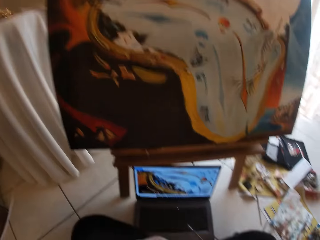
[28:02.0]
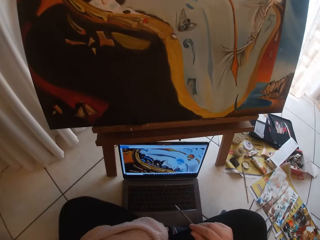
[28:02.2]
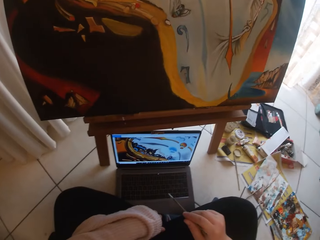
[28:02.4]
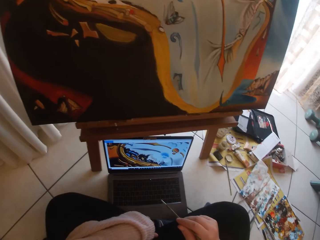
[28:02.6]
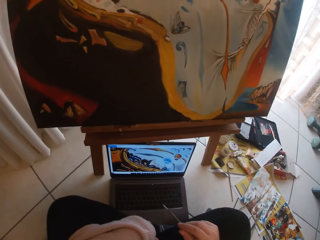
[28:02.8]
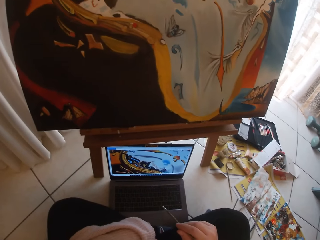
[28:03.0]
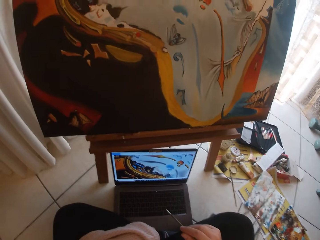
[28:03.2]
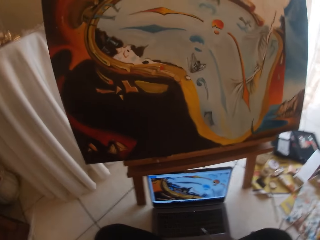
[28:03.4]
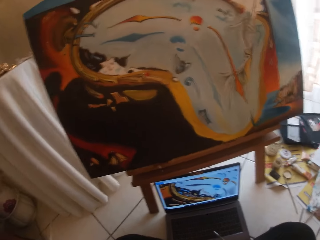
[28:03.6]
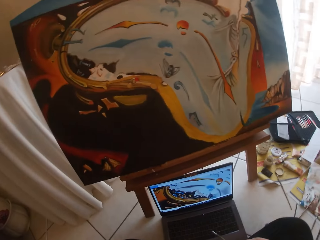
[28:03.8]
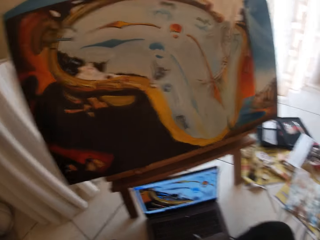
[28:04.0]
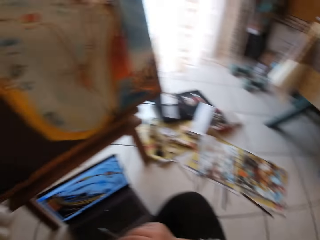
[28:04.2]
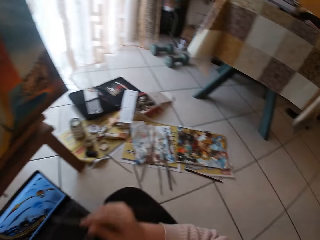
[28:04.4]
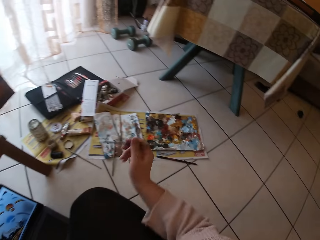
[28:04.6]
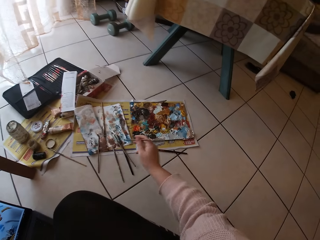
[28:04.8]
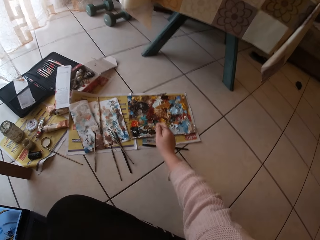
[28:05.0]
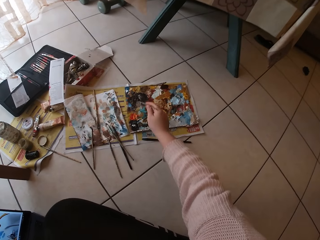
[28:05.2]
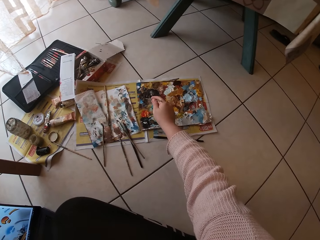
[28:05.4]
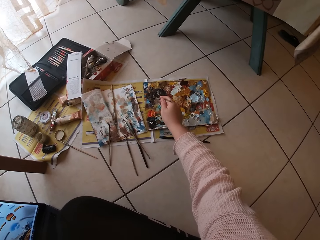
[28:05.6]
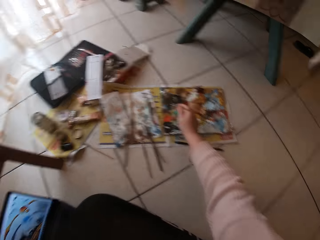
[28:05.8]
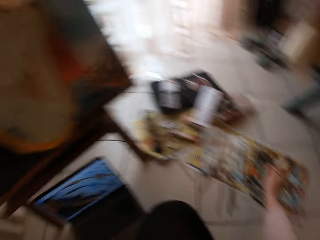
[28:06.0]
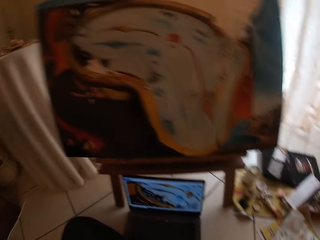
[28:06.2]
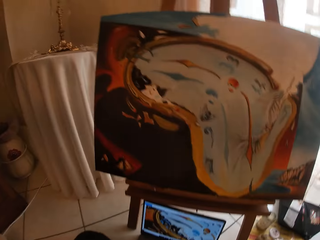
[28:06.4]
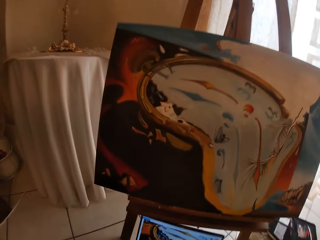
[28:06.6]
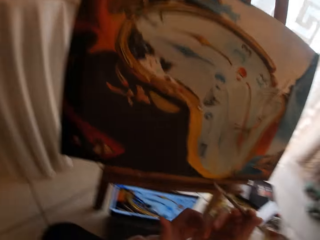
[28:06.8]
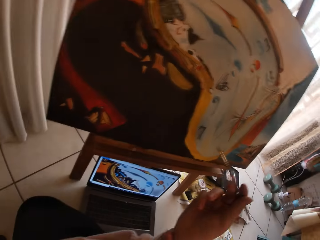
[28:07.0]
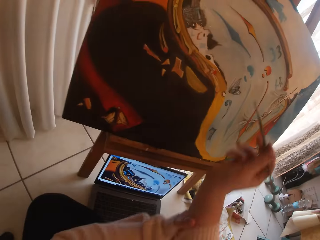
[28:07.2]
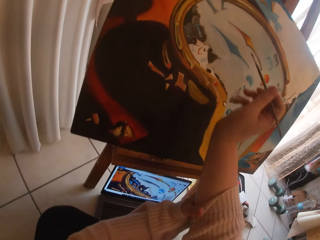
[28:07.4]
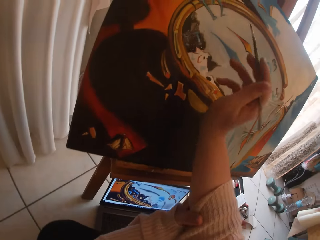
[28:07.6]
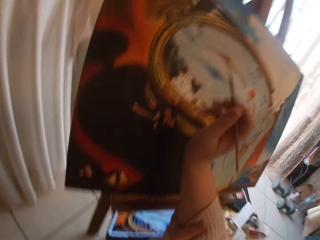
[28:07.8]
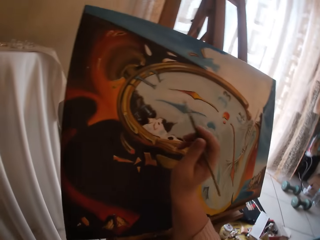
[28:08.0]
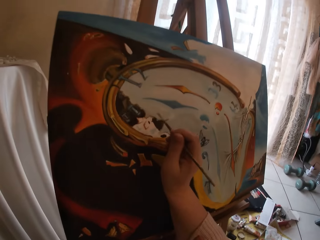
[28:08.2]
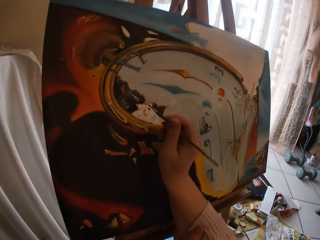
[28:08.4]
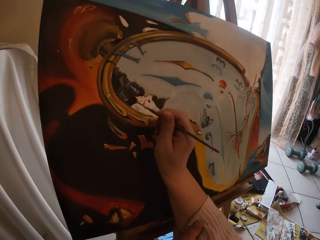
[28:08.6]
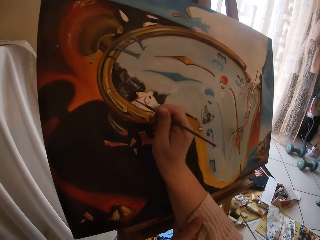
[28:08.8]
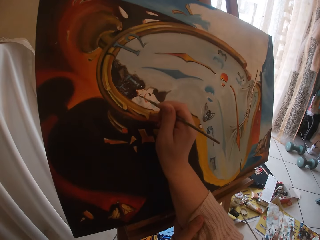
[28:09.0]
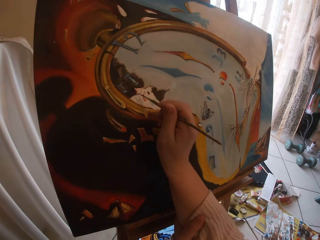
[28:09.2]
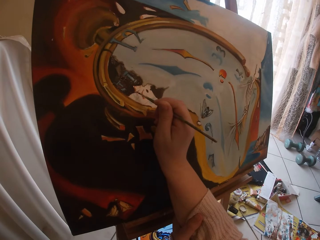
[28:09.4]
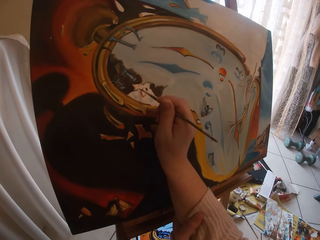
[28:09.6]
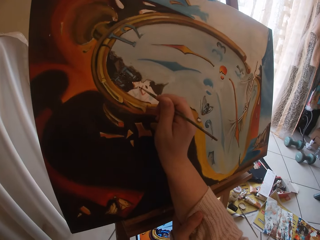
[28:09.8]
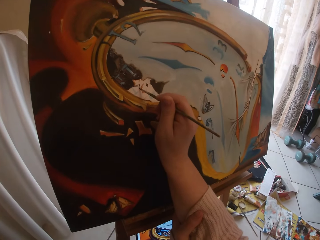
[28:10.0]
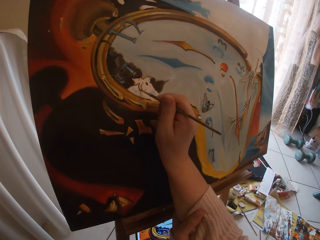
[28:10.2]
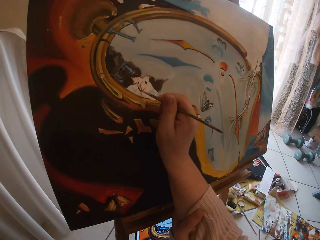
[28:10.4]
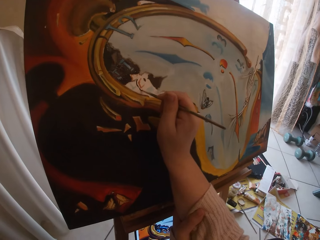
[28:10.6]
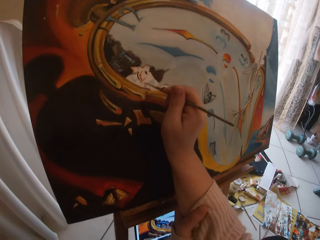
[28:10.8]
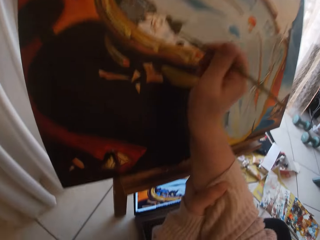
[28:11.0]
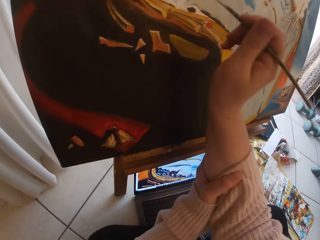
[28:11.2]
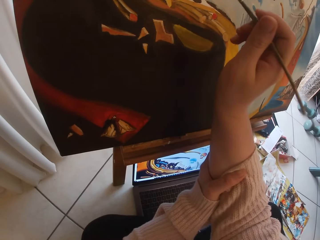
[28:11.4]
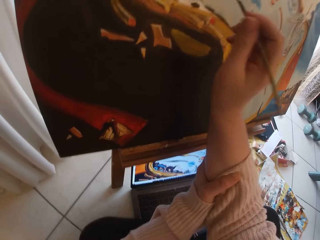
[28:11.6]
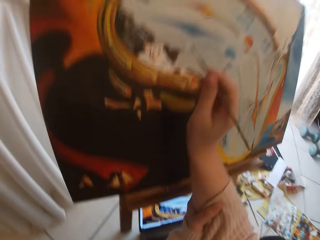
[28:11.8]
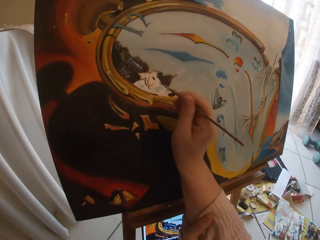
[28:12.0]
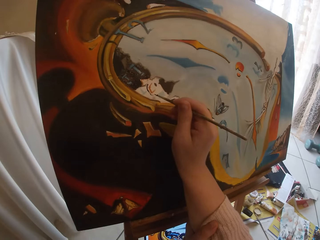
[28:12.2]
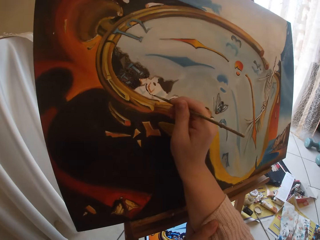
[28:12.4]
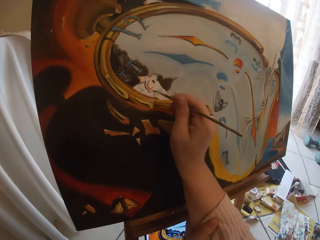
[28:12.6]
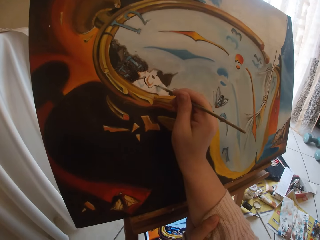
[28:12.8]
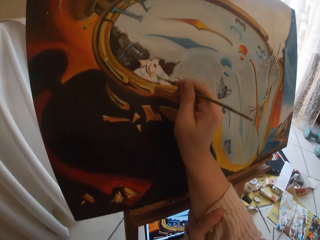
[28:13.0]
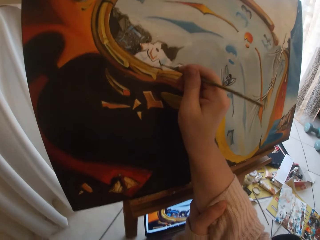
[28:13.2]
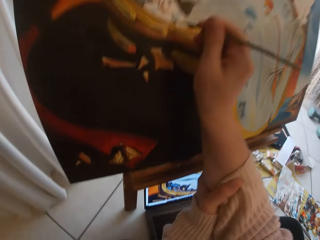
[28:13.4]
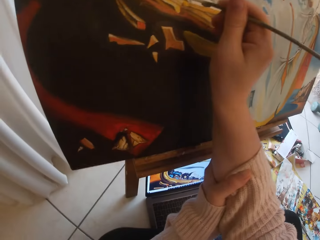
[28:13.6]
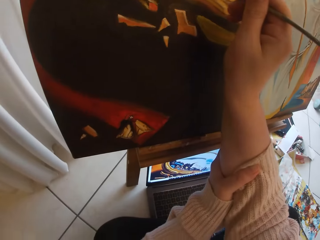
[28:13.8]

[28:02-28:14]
The camera wearer adds paint to the paint brush. She touches paint on the paint paper palette on the floor with her paint brush. She turns around. She holds the right sleeve of her jumper with her left hand. She paints the picture on a cardboard using the paint brush.

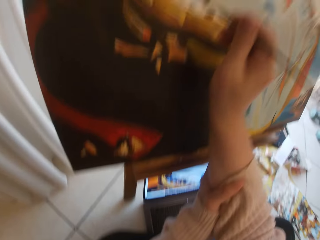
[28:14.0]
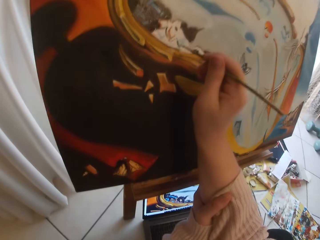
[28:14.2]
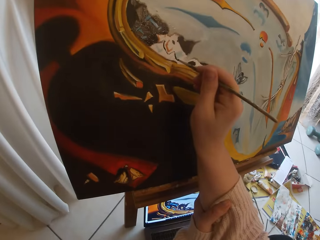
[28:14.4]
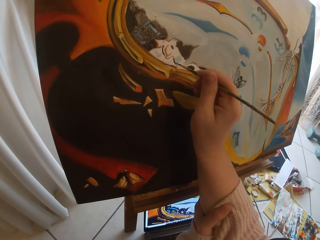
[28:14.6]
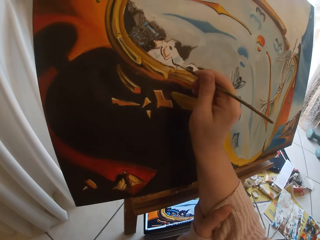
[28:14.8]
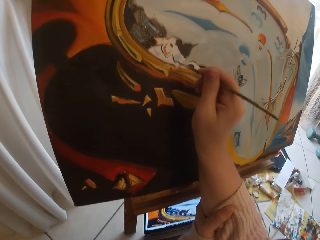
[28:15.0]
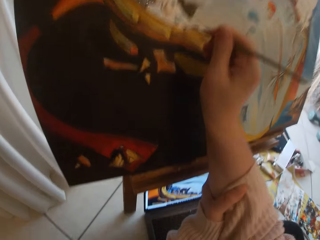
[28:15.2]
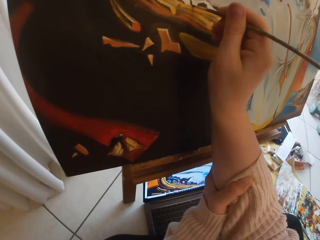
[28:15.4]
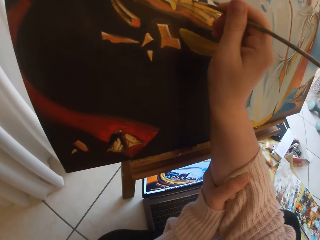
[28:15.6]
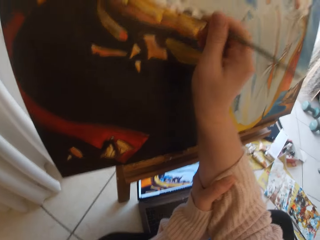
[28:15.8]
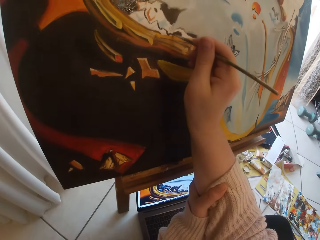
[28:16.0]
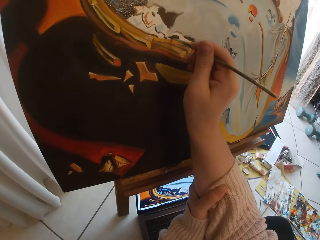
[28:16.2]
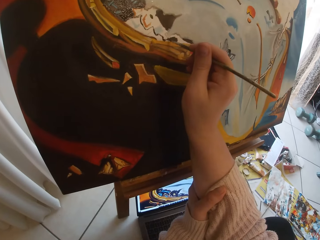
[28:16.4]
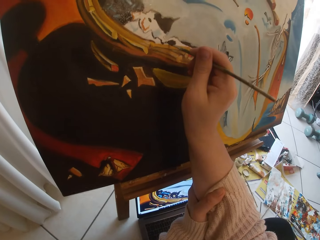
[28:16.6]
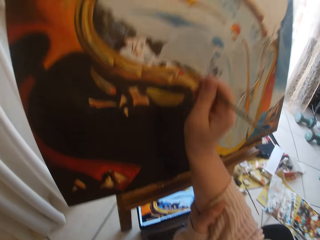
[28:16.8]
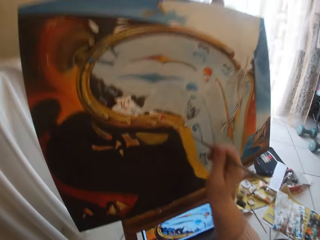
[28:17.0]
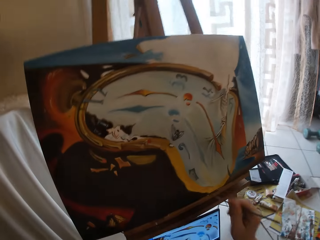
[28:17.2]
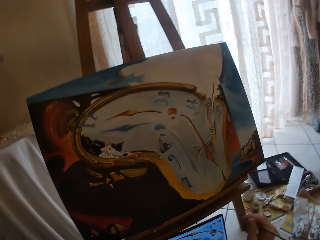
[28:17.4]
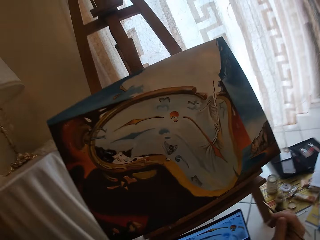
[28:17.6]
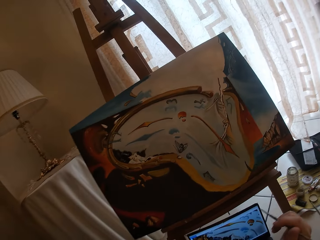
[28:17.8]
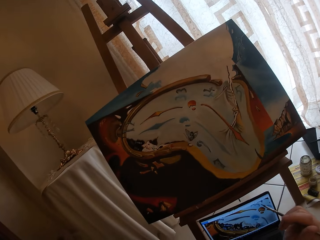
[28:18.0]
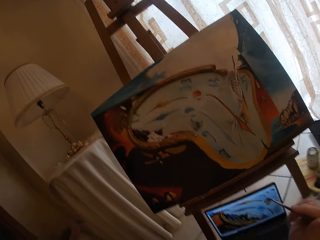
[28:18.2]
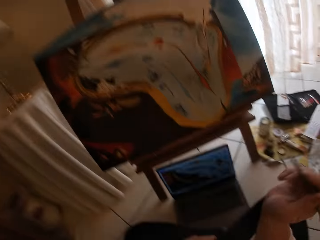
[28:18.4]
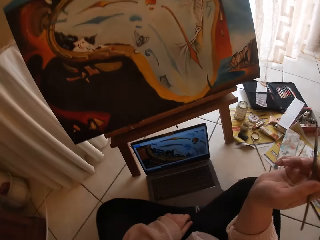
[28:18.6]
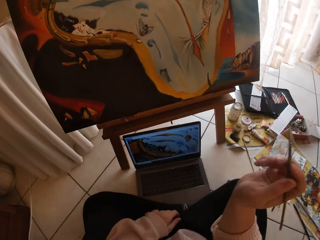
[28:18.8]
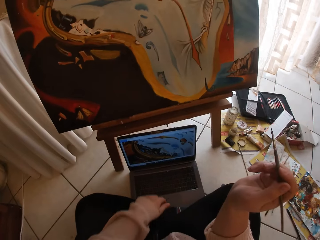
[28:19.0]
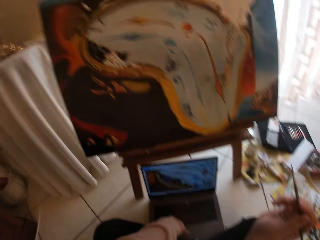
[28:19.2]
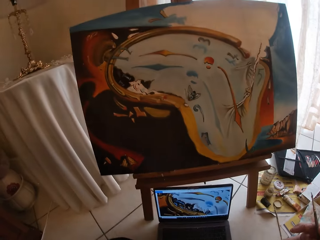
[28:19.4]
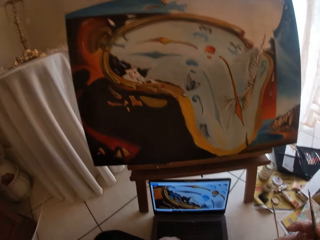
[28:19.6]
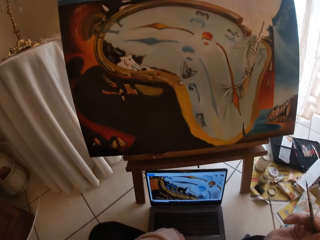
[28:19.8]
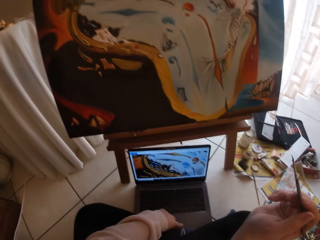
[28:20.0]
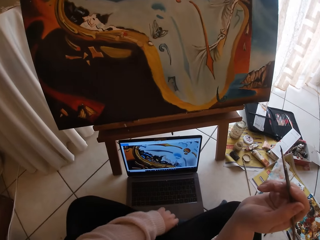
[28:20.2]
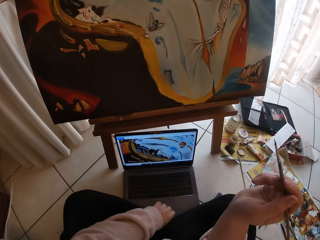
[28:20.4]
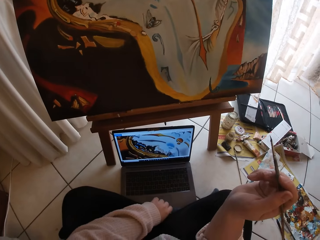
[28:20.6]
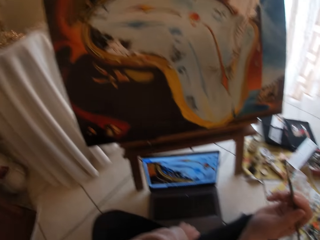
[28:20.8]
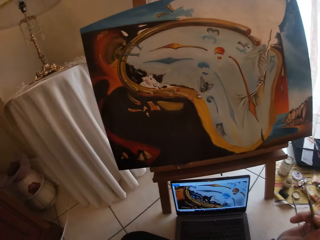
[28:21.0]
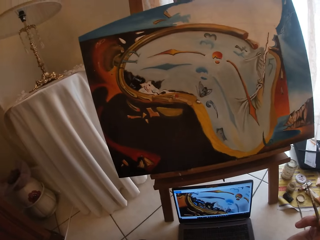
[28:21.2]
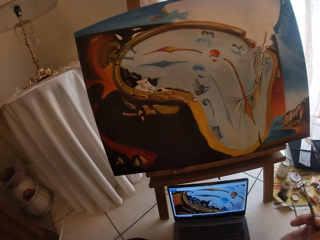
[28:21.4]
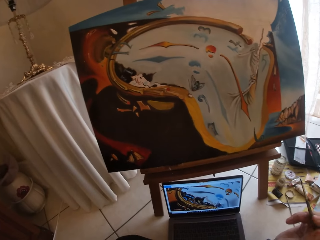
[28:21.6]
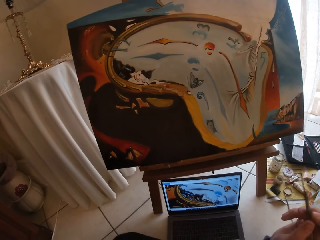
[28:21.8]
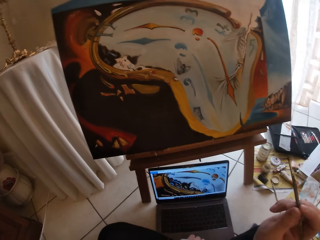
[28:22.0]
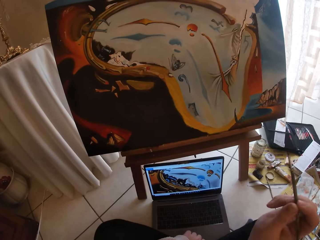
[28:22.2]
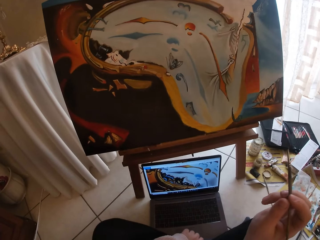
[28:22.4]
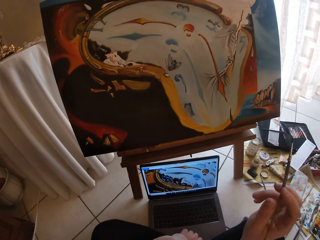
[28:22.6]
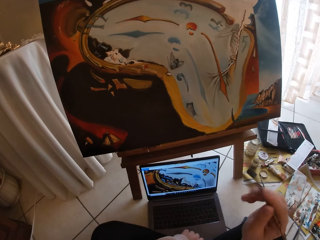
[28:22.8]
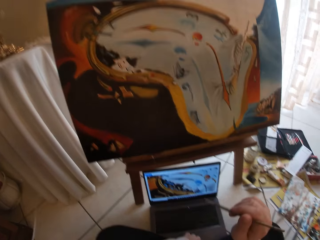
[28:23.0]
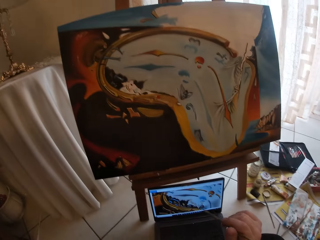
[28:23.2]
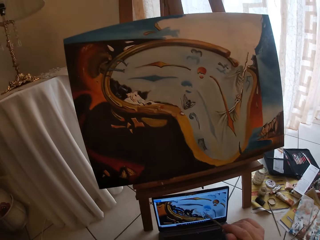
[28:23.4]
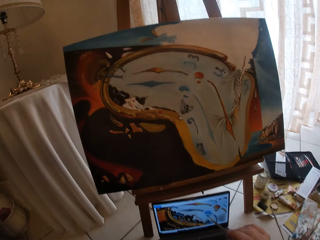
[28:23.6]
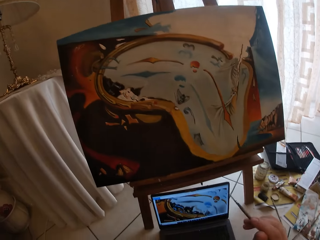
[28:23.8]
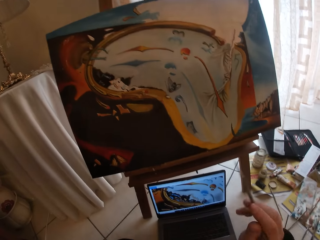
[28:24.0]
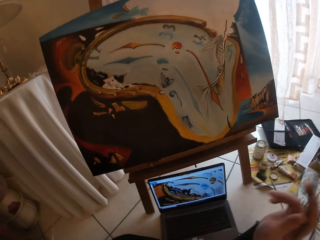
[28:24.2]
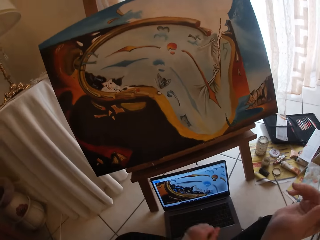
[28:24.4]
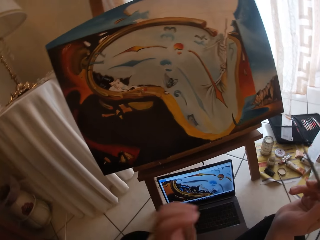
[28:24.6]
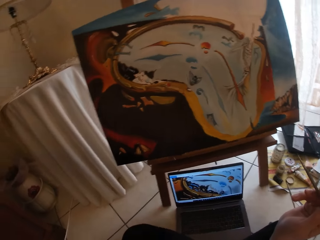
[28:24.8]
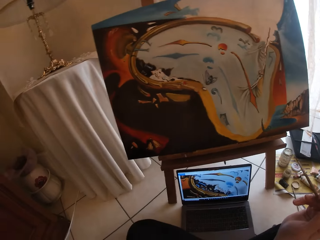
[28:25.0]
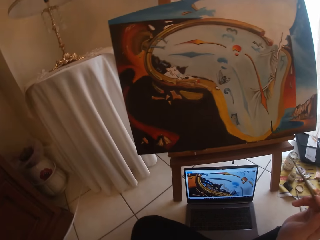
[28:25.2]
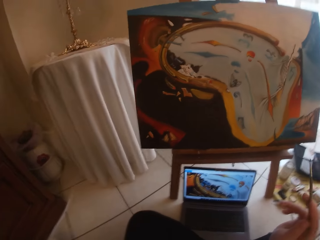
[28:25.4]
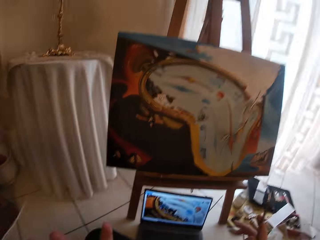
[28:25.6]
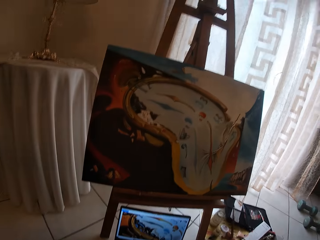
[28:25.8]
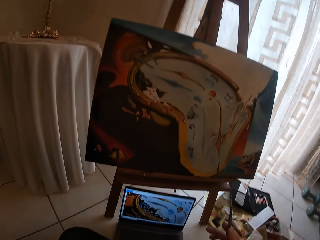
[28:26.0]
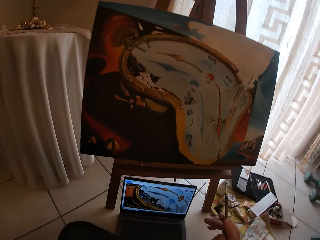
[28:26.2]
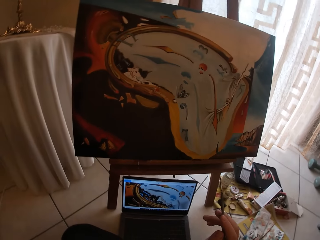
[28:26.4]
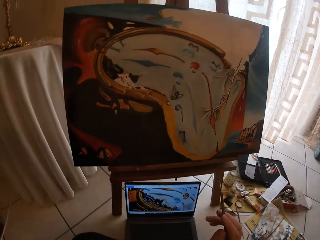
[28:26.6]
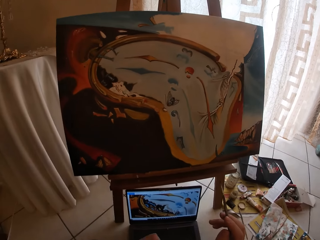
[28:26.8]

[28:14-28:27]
The camera wearer takes her hand off the canvas board. She stops painting. She compares both pictures from the cardboard and the laptop screen. She touches the touch pad of her laptop with her left hand. She raises her left hand towards her face.
